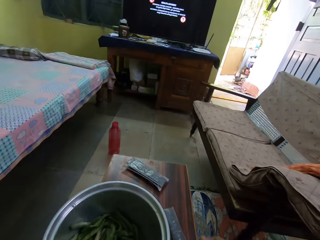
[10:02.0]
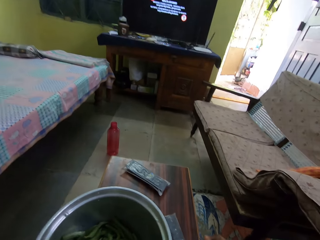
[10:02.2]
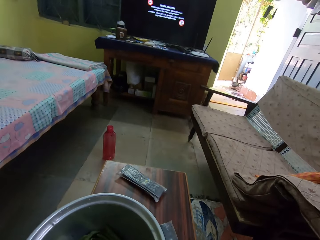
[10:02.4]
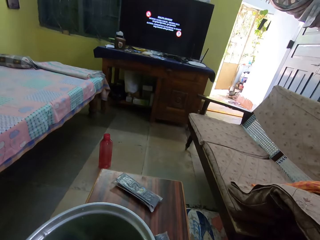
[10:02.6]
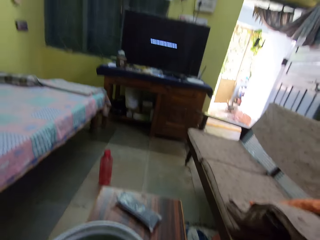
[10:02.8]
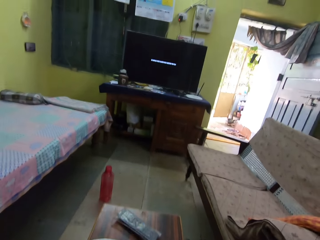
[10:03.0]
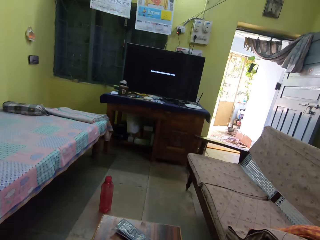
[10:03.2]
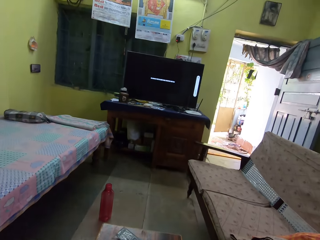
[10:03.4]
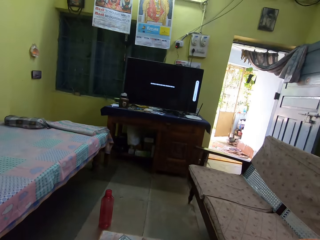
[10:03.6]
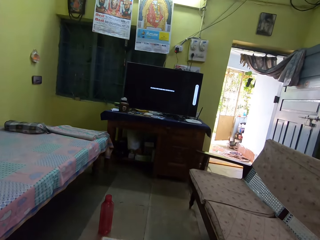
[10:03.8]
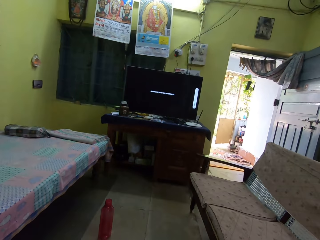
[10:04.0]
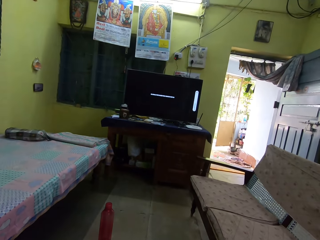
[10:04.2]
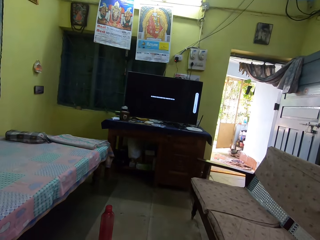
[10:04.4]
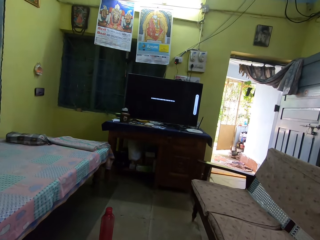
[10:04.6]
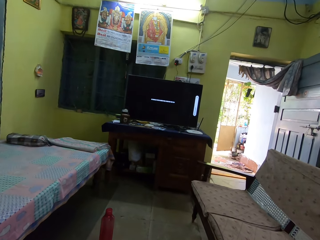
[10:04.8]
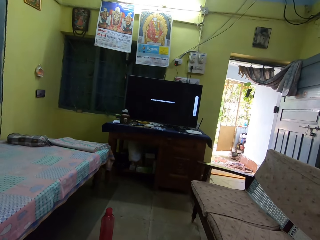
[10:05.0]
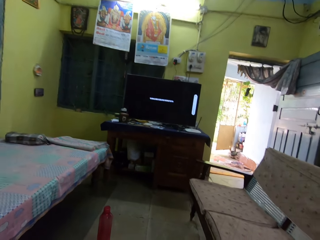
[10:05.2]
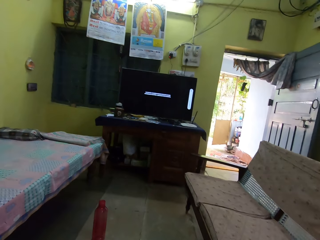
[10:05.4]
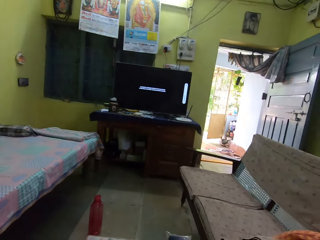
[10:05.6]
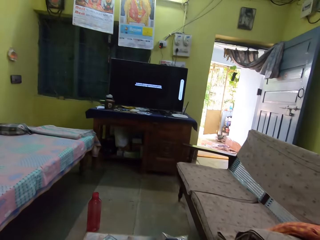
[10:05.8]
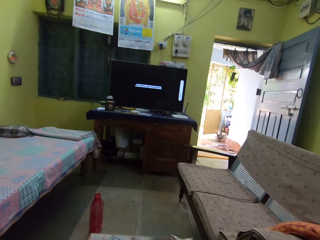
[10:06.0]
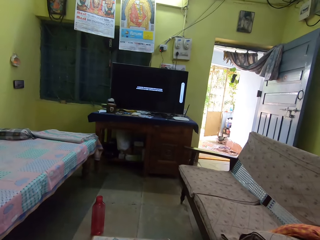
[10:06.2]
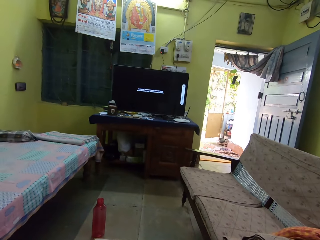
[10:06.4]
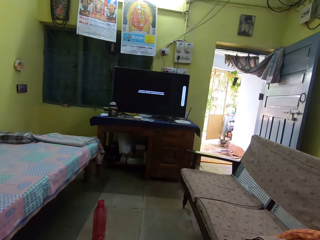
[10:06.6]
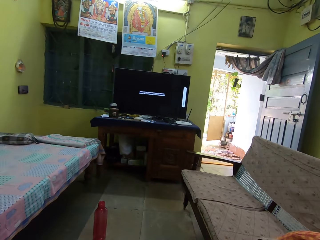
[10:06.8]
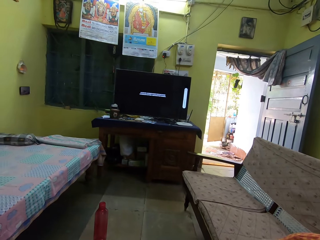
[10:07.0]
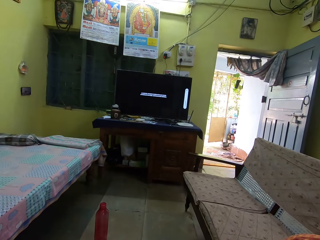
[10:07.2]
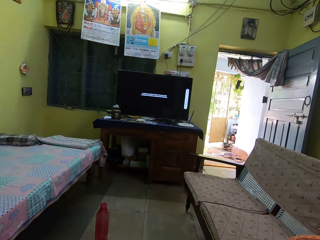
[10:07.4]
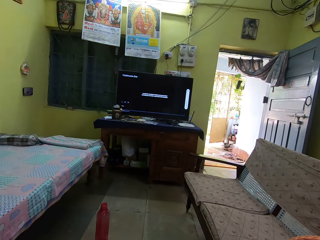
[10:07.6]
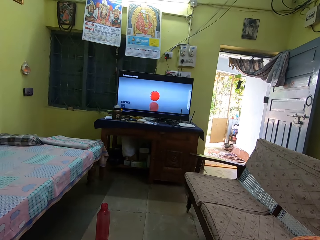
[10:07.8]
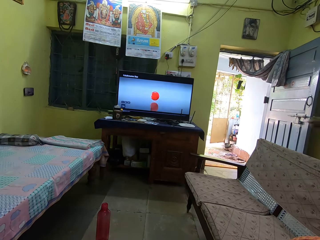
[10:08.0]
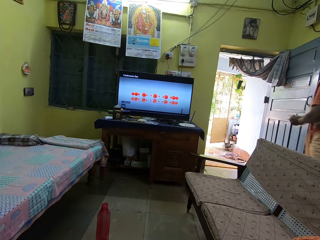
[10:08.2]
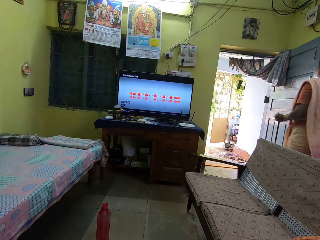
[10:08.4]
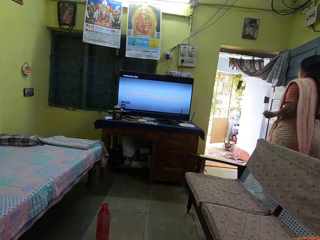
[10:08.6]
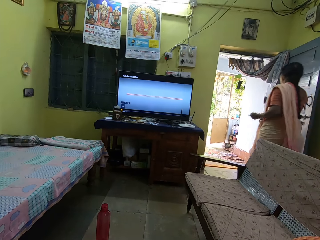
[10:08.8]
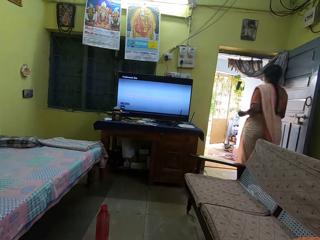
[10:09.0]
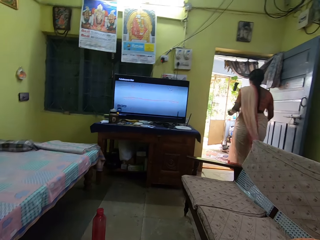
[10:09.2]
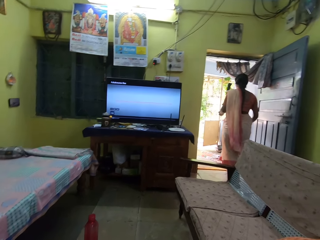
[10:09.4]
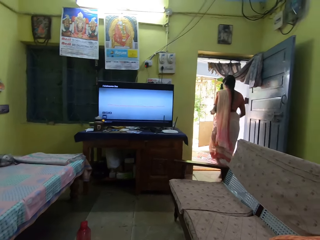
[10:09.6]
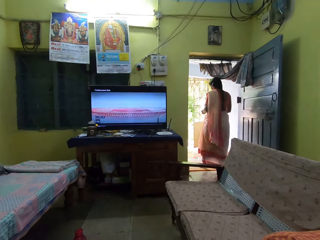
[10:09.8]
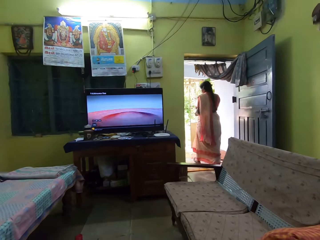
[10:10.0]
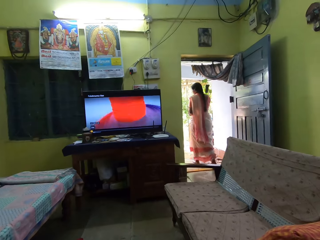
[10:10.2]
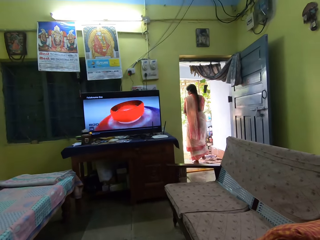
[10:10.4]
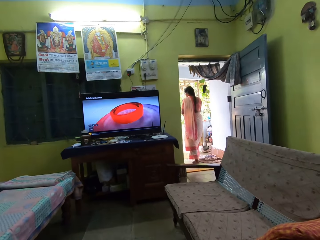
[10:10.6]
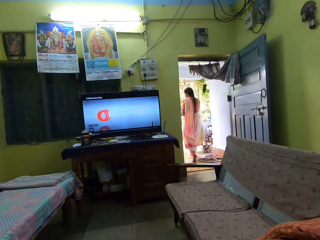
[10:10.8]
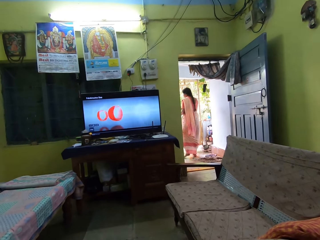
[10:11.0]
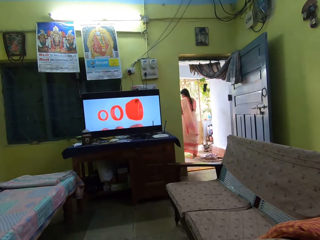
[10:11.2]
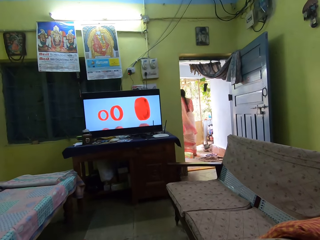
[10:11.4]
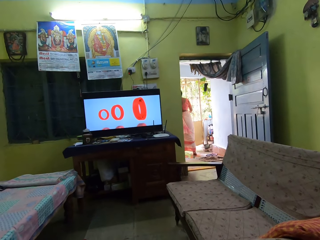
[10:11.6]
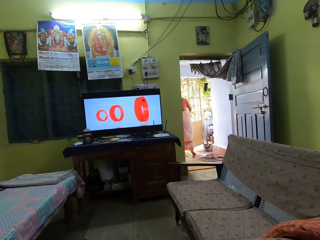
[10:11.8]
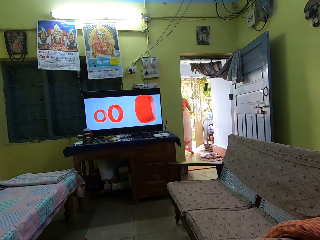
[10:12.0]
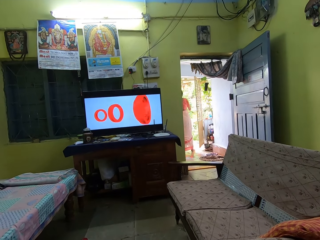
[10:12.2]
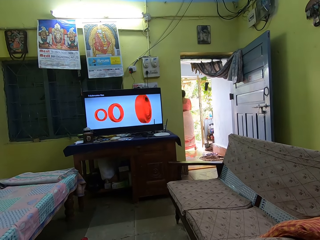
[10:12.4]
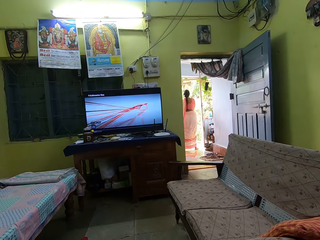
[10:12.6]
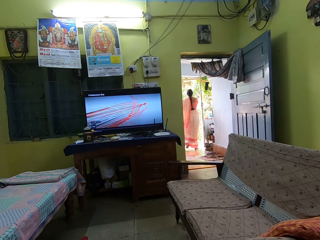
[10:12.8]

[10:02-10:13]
The camera wearer looks at the television. A lady walks in the room. The camera wearer looks at the television.

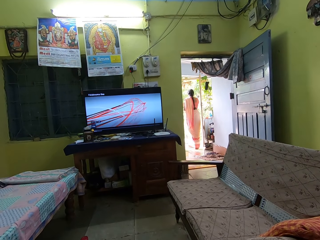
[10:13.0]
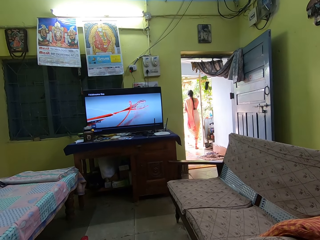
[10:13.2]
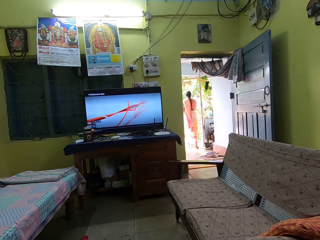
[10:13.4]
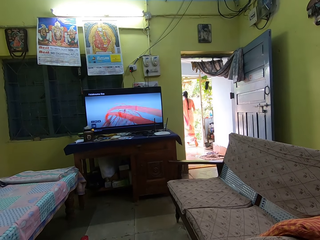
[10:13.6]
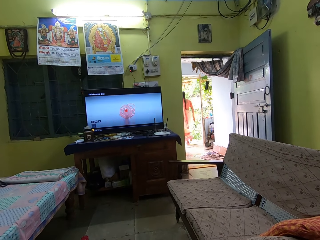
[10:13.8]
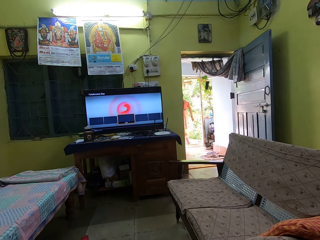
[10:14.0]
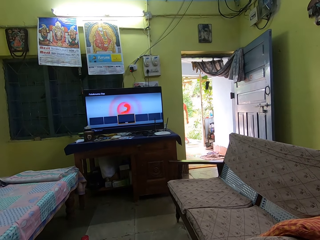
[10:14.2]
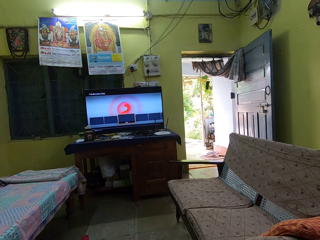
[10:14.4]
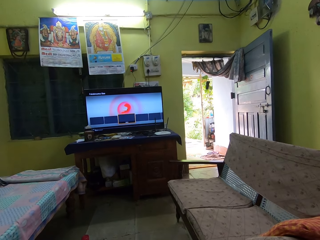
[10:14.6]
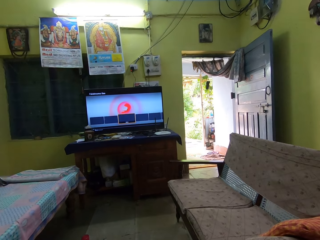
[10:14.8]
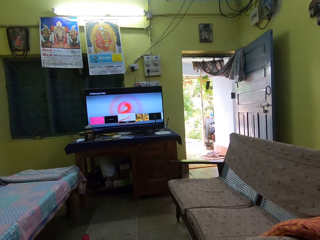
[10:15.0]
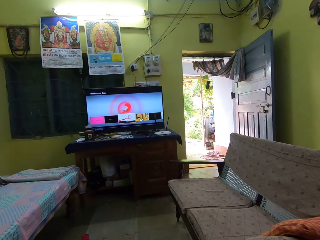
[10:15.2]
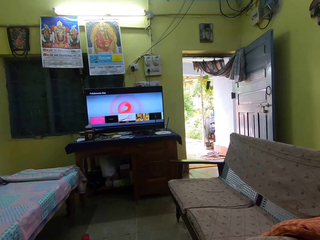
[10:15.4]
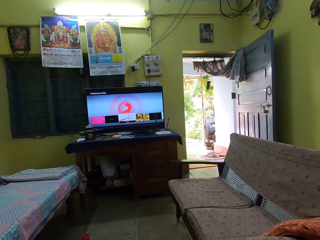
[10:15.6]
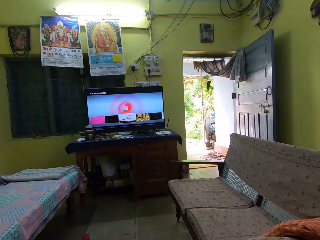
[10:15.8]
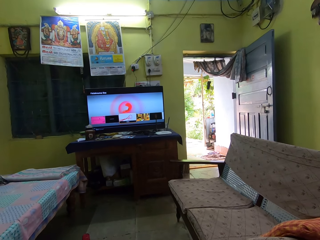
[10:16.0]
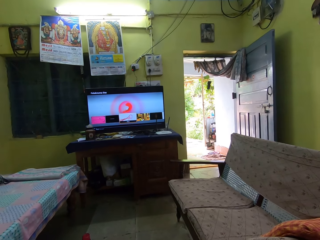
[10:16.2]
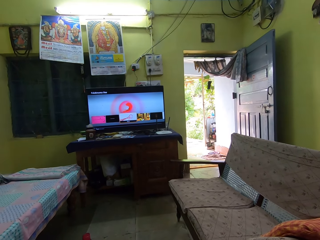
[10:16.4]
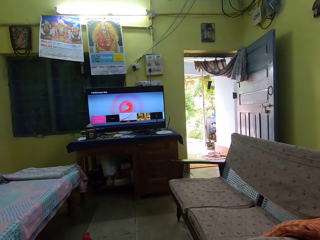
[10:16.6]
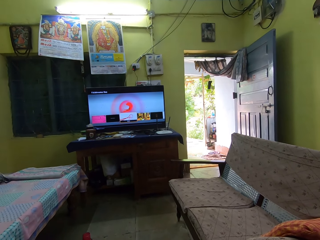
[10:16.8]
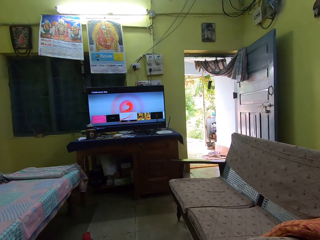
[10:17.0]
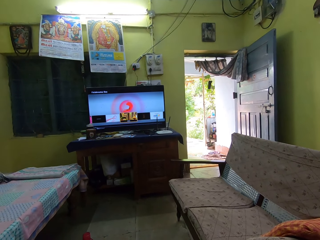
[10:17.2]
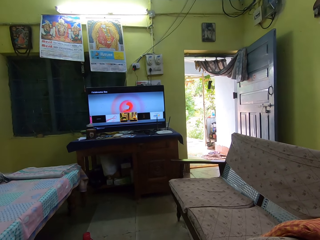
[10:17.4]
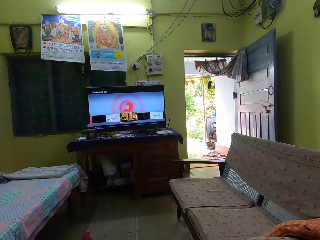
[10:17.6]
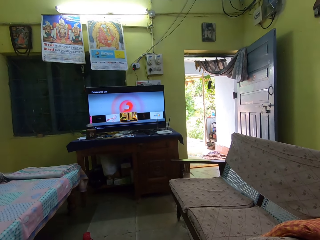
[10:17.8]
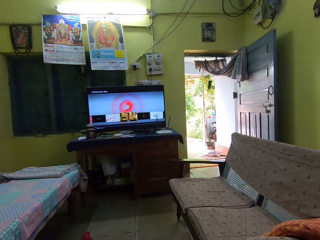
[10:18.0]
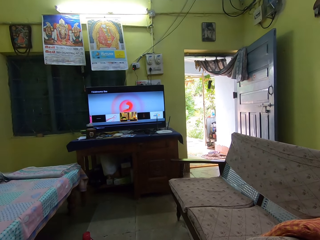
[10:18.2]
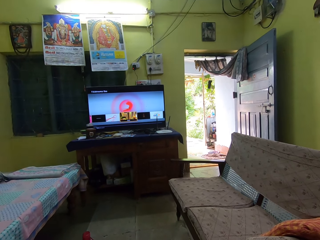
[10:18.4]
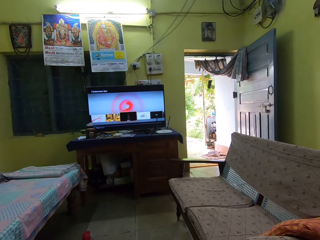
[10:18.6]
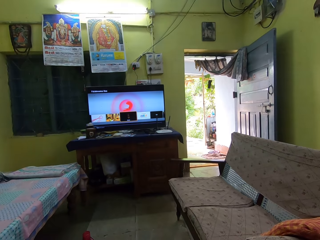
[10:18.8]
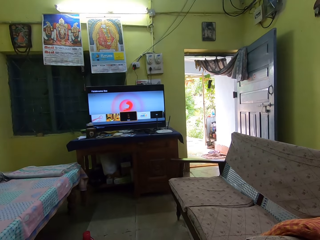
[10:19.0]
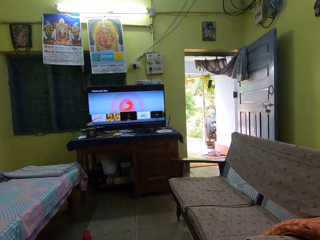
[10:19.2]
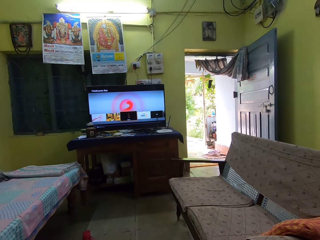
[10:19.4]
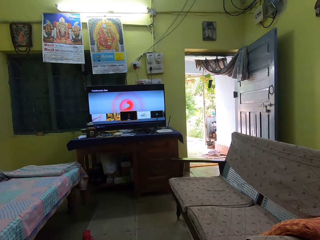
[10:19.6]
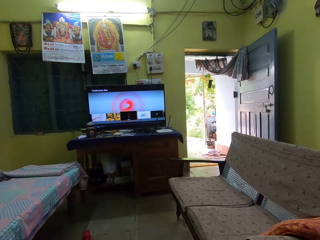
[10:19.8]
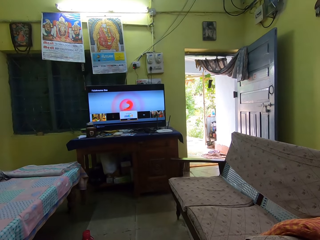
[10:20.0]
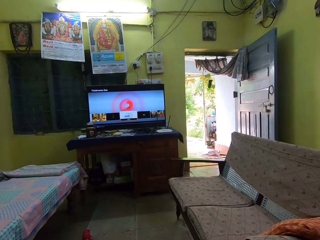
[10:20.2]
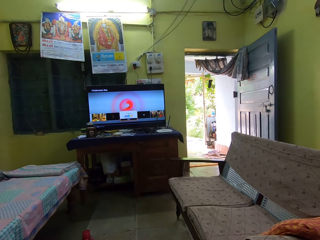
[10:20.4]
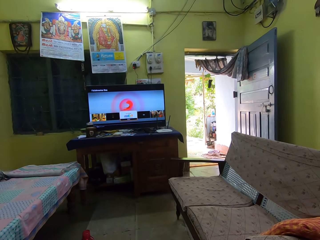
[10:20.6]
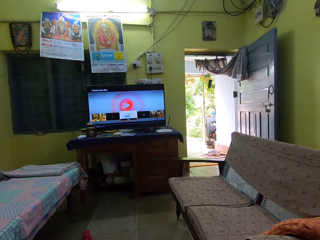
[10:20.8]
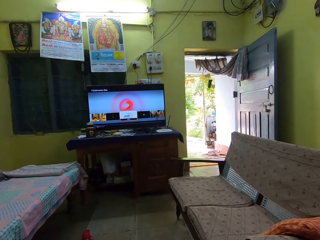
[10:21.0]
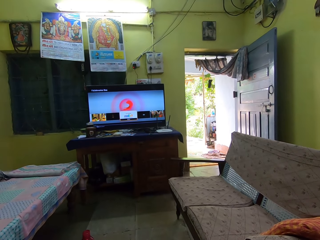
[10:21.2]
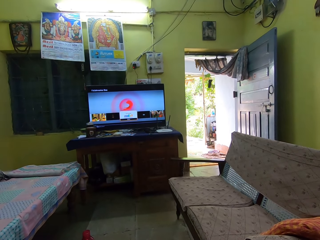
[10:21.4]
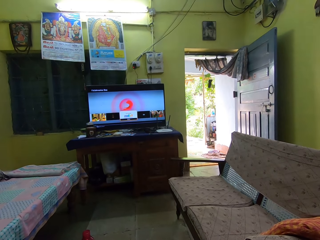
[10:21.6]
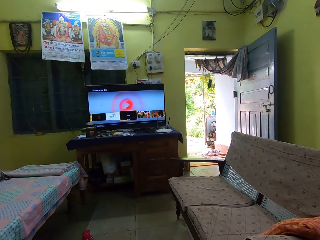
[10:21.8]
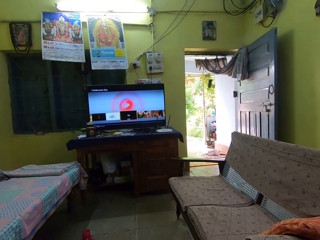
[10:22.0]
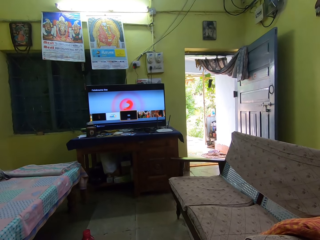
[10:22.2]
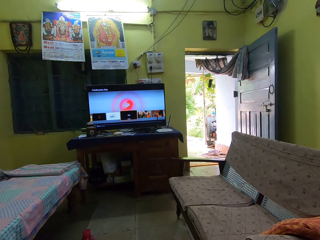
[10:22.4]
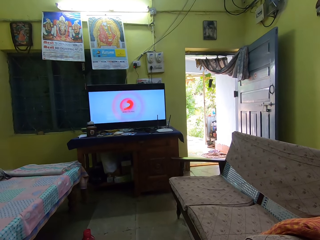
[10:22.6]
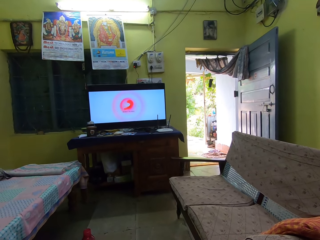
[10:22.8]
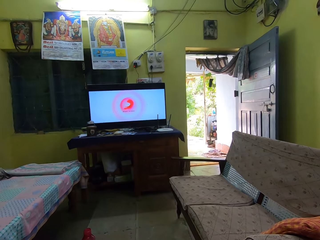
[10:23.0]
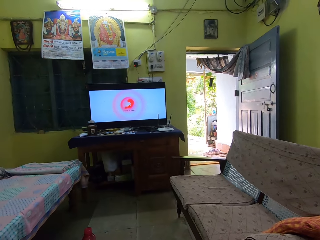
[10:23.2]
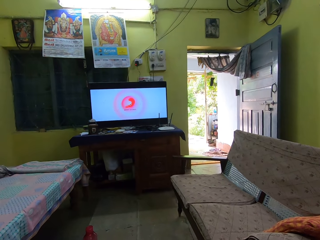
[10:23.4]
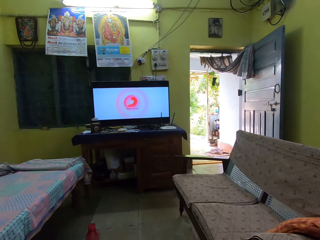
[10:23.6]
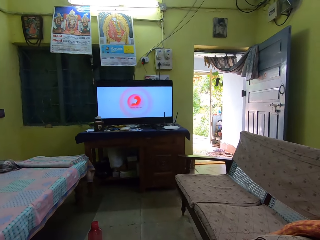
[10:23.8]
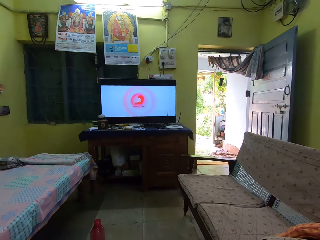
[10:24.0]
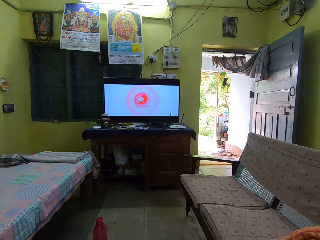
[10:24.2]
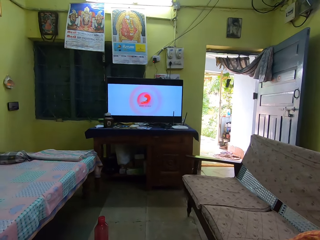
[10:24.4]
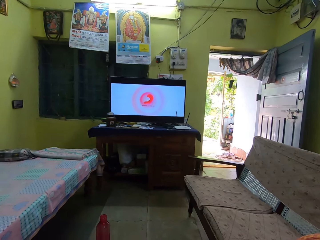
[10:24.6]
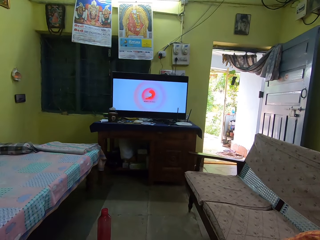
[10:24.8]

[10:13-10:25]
The camera wearer operates the television with the remote.
